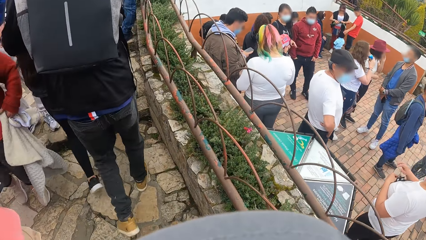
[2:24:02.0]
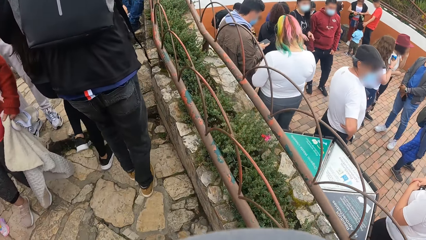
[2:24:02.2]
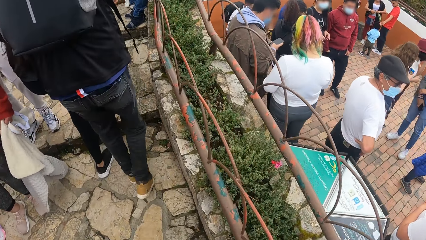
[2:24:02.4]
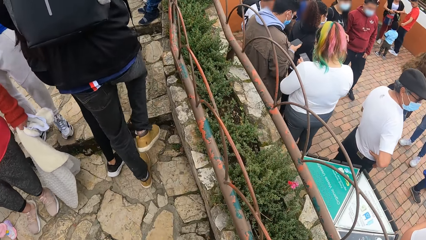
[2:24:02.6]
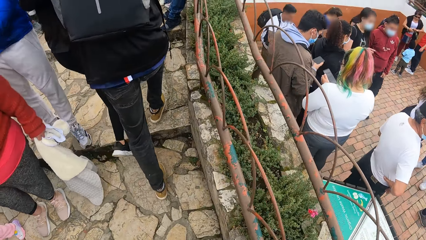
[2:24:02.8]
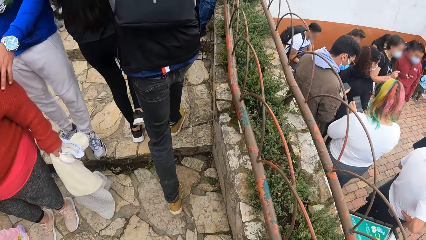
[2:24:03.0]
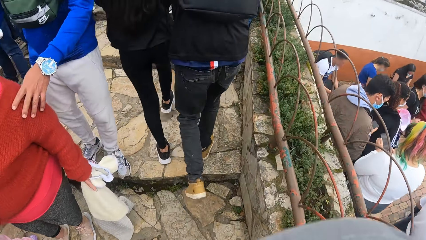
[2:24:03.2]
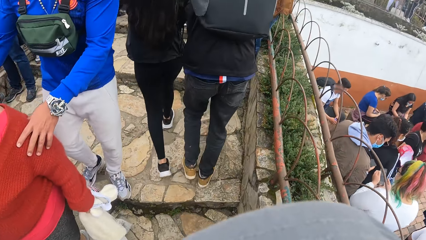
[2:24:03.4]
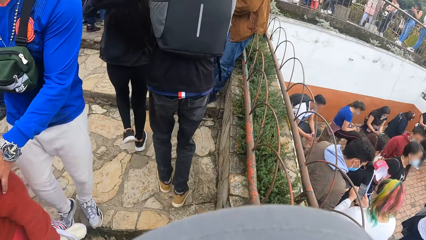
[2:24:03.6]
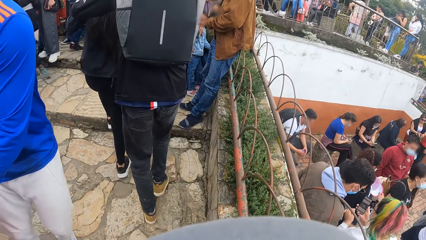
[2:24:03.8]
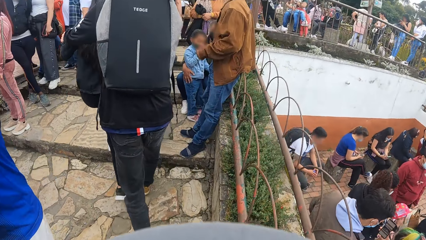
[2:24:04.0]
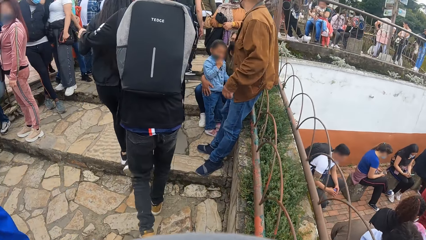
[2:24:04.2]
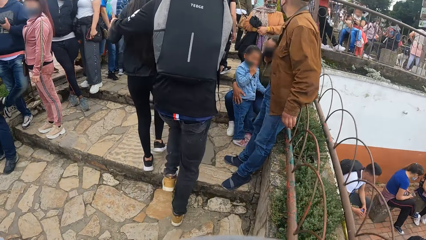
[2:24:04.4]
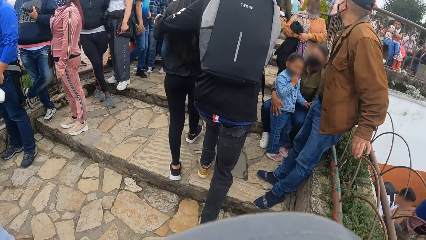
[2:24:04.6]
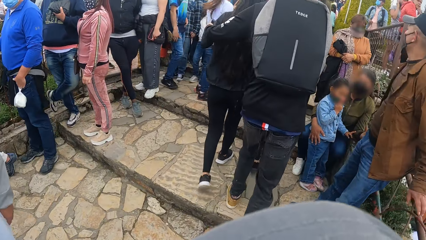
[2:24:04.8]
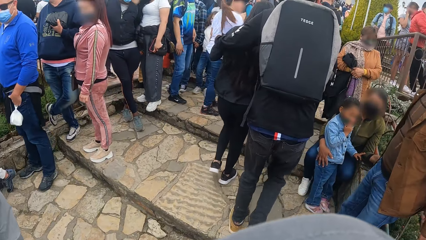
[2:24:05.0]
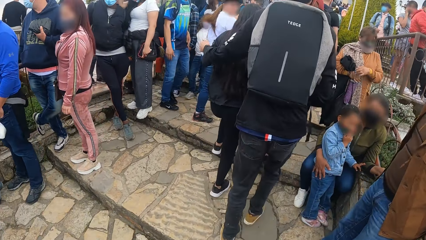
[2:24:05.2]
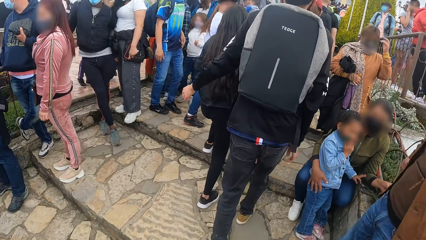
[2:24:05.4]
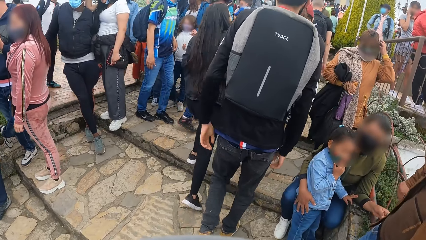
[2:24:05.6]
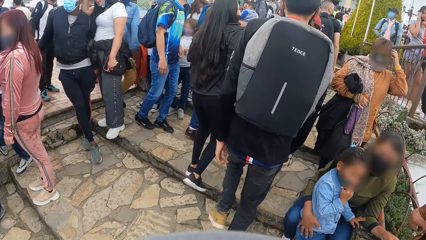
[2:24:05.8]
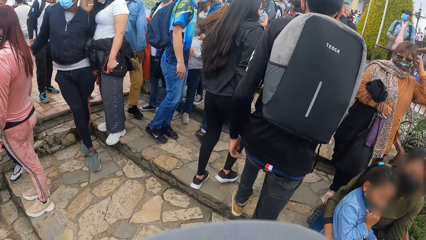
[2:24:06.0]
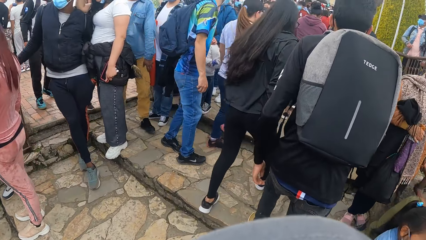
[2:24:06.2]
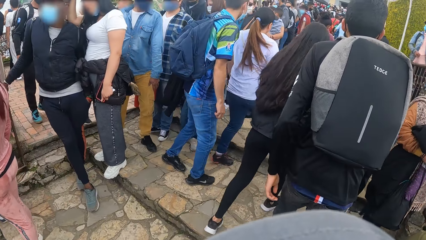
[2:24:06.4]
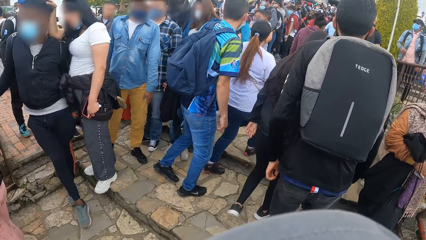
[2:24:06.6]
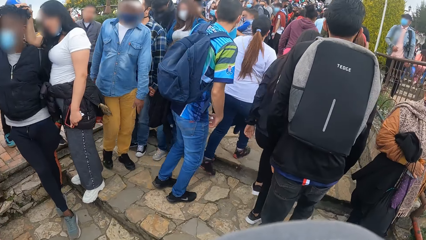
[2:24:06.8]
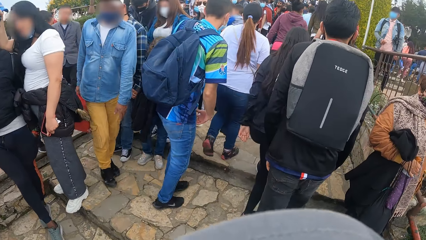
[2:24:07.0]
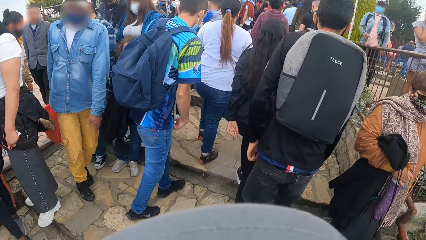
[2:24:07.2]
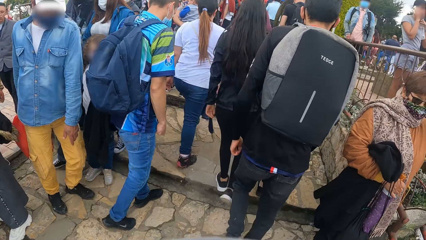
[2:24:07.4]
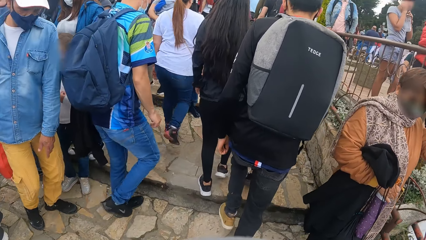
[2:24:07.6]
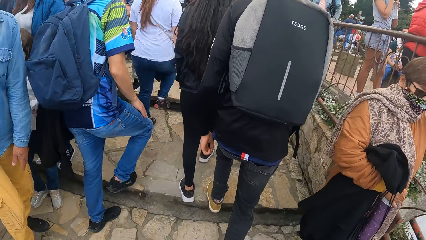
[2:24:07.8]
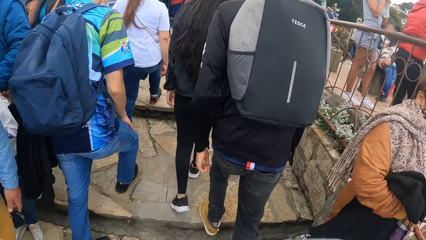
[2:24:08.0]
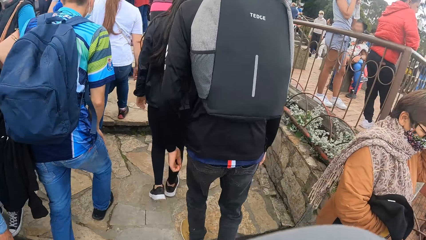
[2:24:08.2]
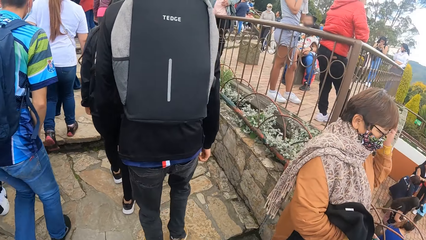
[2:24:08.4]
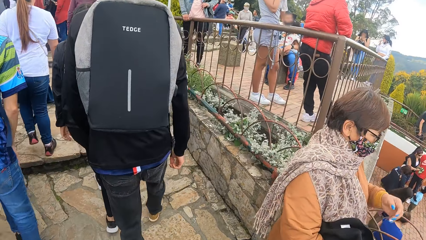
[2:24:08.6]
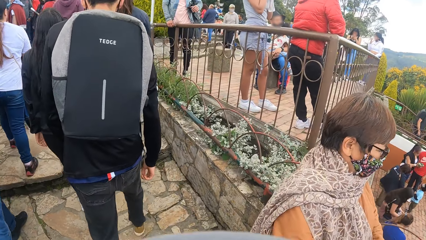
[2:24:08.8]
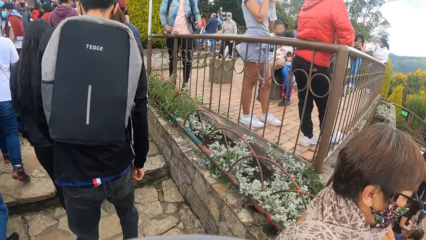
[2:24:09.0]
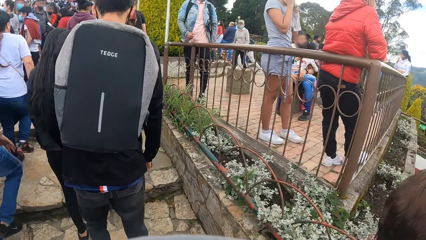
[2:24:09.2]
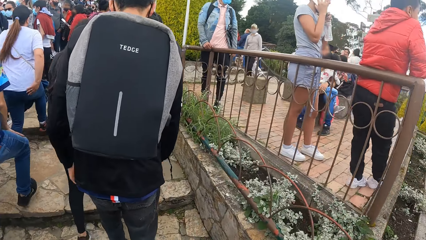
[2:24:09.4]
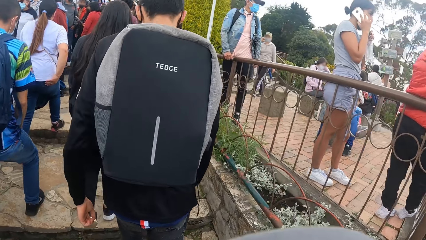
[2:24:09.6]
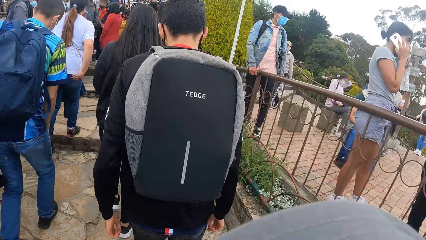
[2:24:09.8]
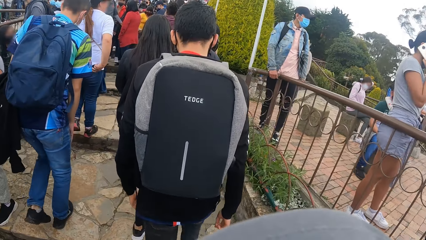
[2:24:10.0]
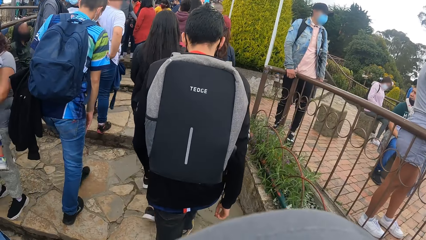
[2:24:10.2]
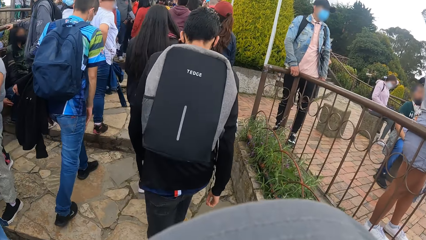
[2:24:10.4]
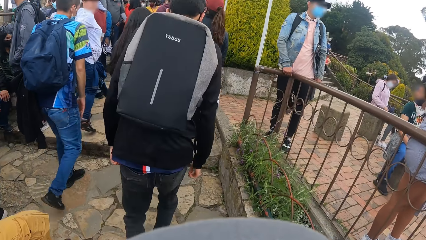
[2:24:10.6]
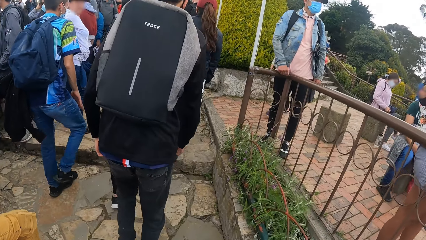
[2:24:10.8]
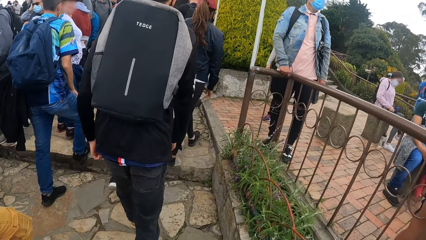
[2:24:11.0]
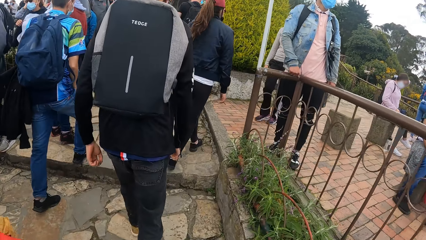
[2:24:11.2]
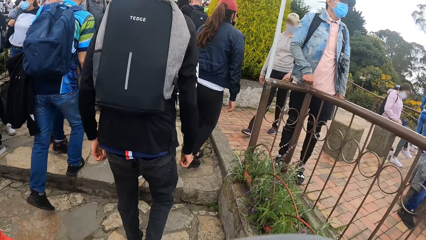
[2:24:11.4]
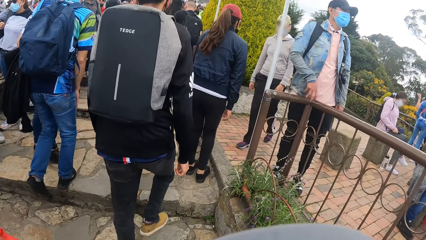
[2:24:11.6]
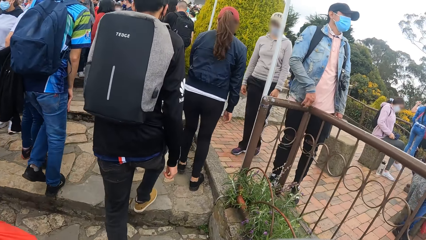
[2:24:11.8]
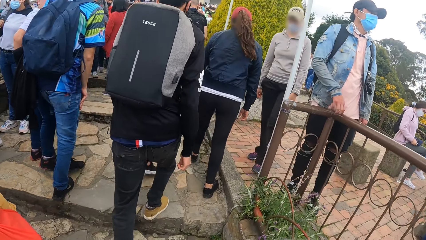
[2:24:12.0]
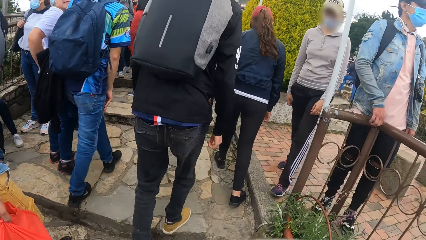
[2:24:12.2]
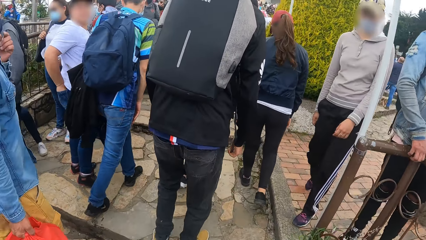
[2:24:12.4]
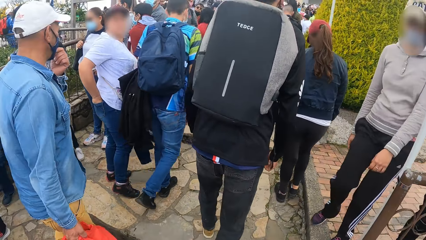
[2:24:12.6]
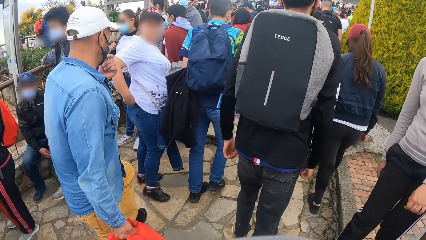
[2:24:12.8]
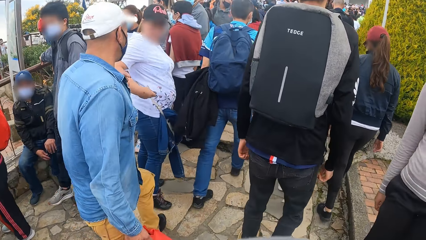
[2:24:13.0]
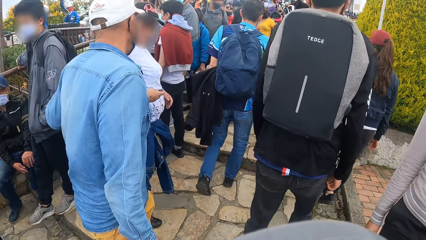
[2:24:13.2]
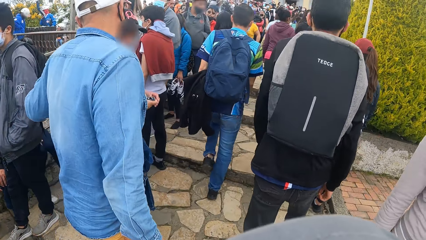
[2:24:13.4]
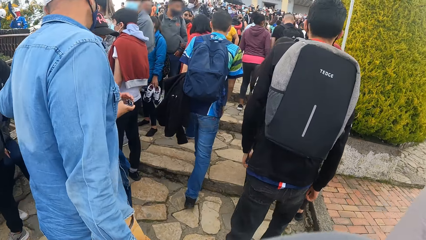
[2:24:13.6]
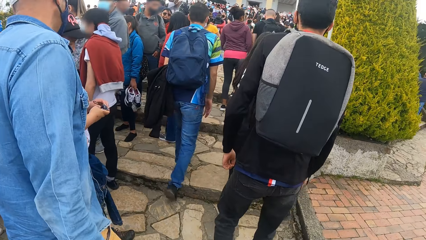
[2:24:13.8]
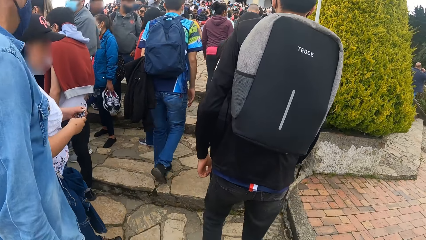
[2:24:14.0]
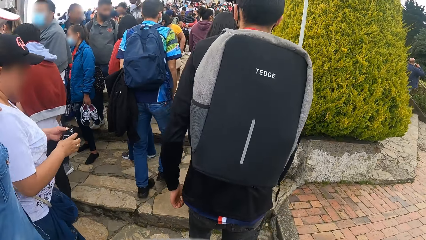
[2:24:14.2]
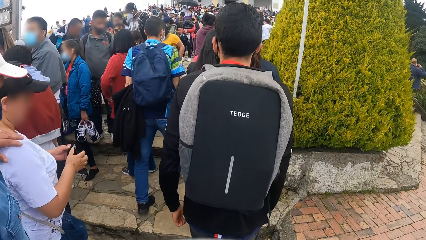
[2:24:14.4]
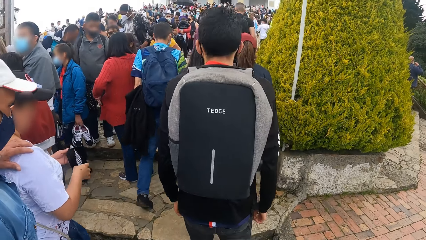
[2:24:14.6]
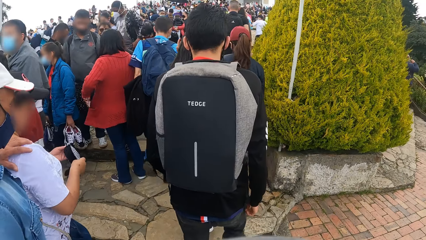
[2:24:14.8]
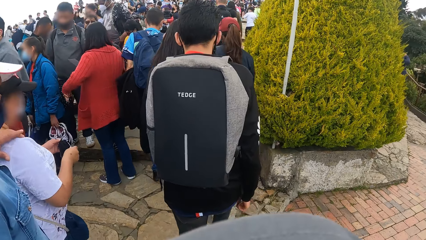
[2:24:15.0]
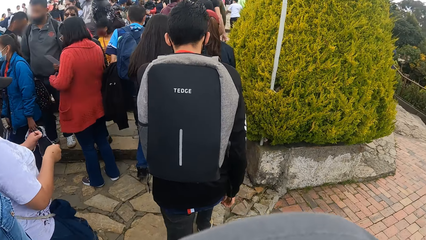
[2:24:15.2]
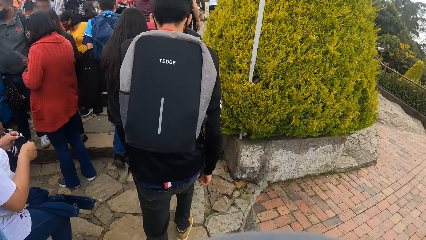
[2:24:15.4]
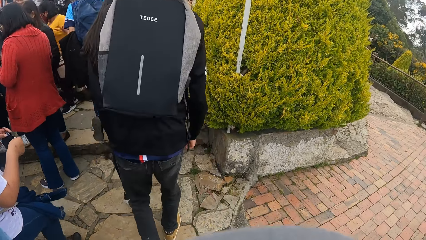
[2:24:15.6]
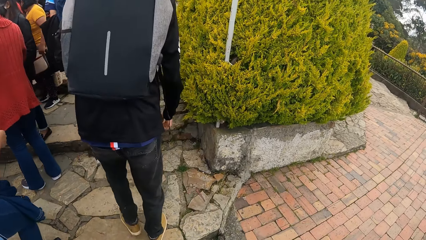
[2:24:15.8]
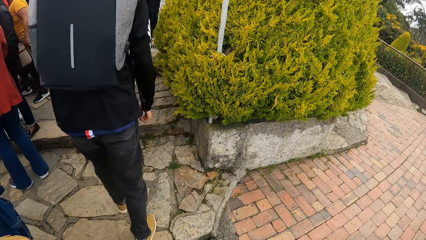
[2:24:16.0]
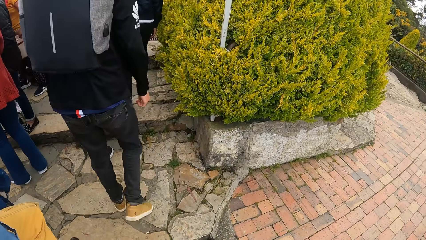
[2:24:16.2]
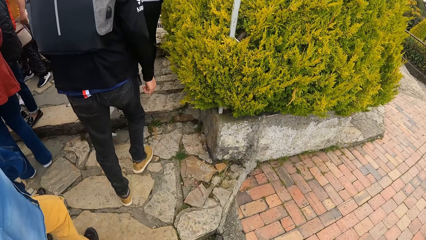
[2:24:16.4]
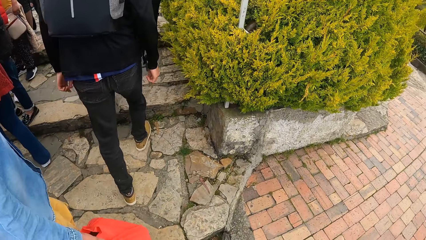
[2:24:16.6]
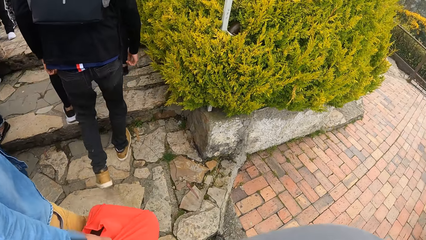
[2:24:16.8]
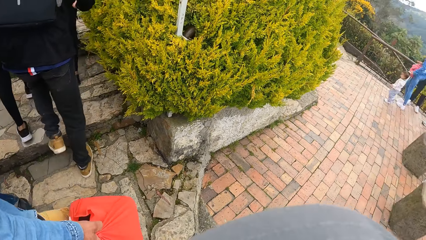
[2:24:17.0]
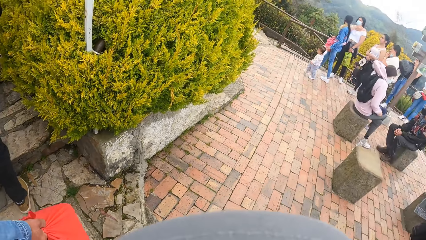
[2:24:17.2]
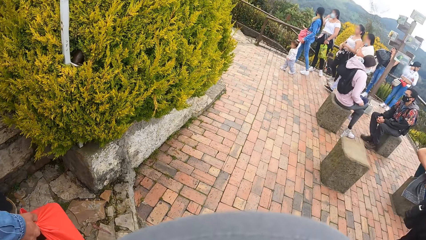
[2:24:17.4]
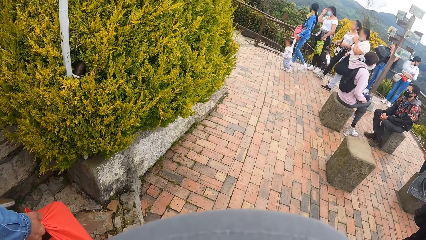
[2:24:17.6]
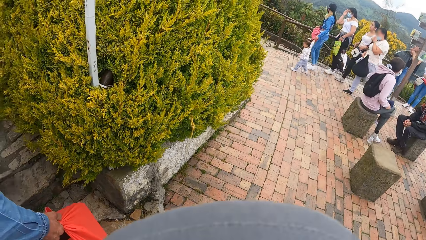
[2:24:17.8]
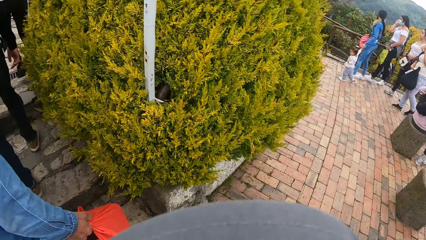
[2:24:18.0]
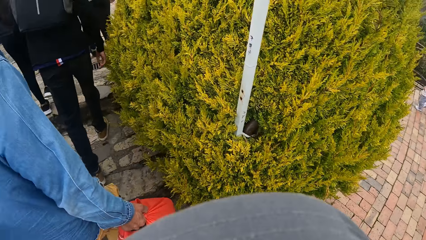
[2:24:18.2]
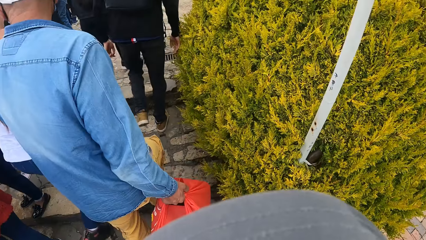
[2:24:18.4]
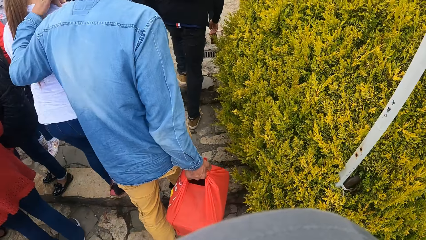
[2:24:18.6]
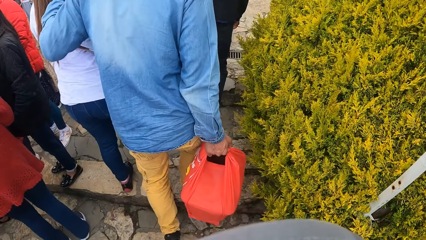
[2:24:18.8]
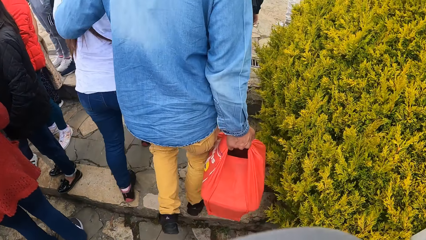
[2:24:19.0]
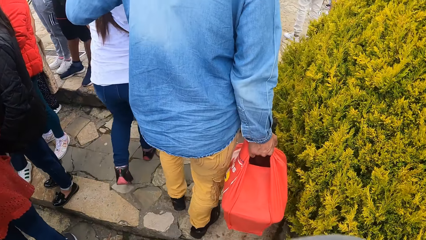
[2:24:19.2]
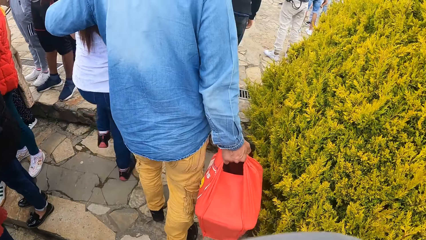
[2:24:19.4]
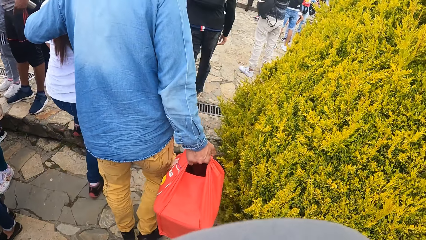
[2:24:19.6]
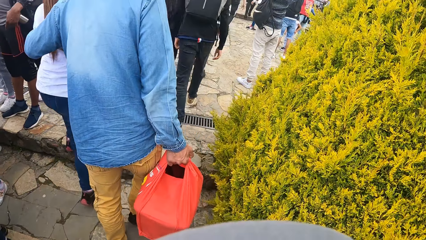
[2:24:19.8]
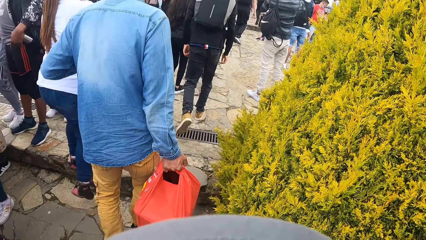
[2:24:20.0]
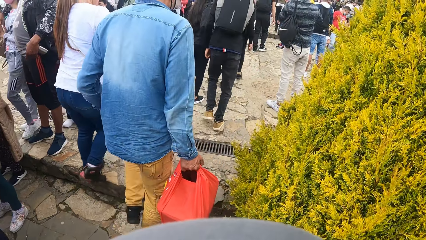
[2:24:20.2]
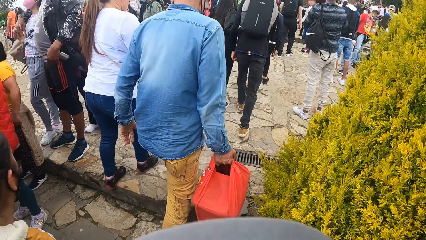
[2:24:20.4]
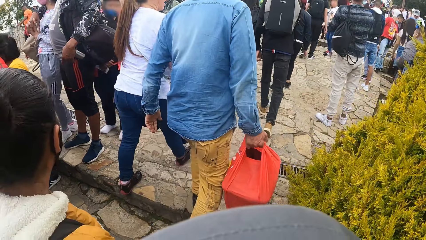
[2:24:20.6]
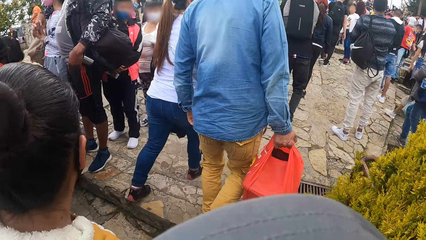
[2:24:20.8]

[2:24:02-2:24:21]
The camera wearer walks up the stairs. They look in front. They look sideways. They look in front. They look sideways.
